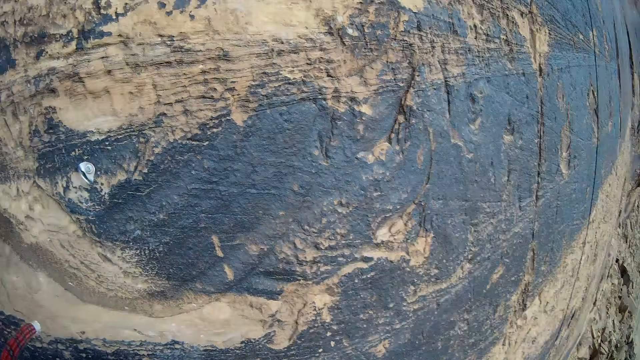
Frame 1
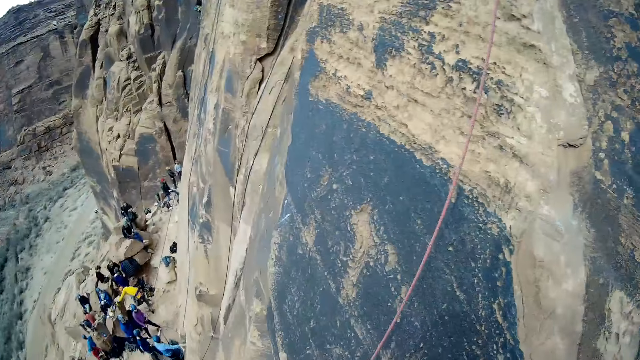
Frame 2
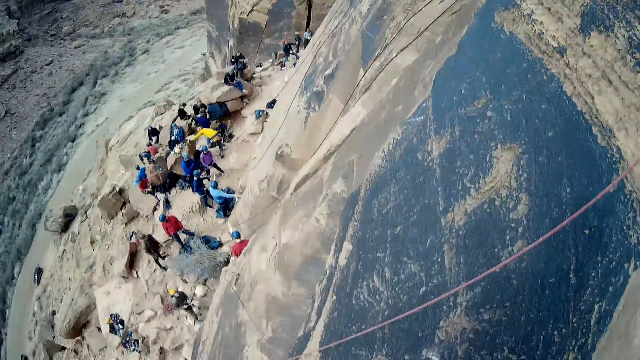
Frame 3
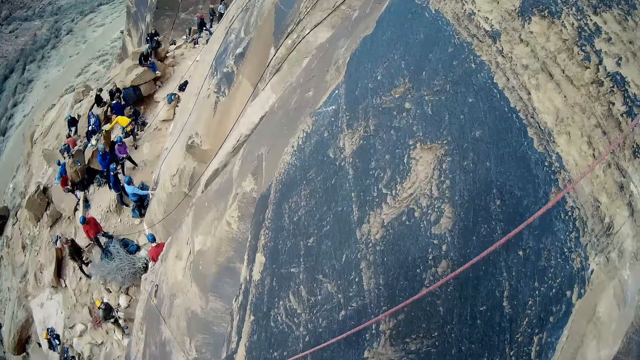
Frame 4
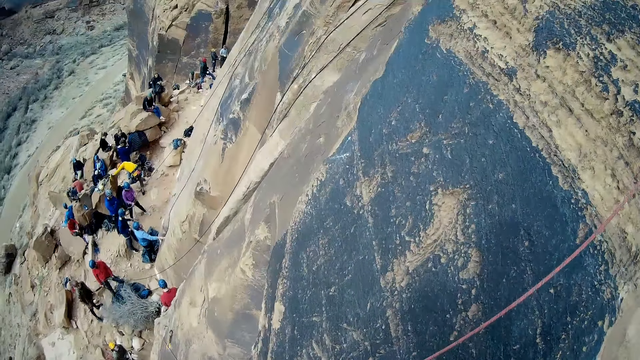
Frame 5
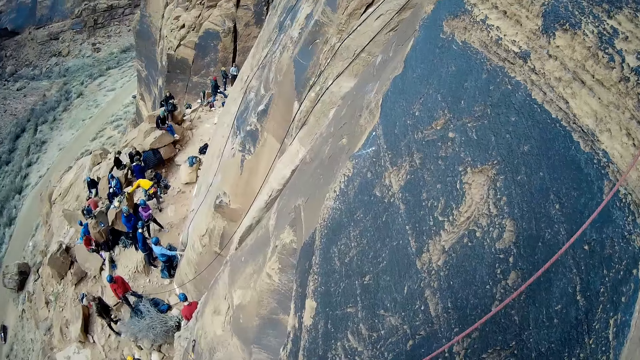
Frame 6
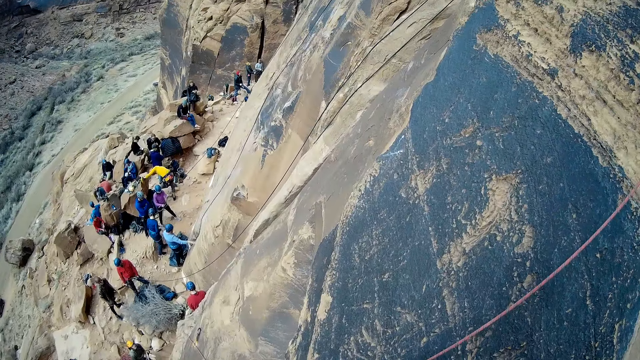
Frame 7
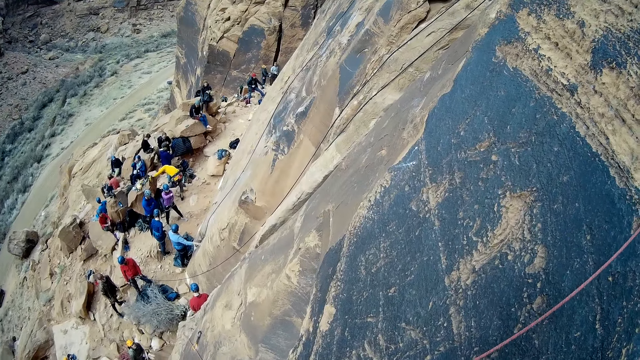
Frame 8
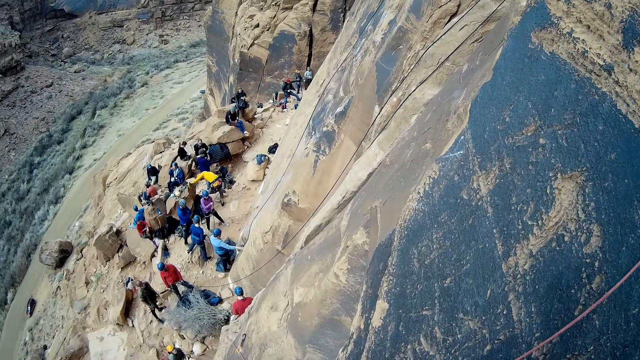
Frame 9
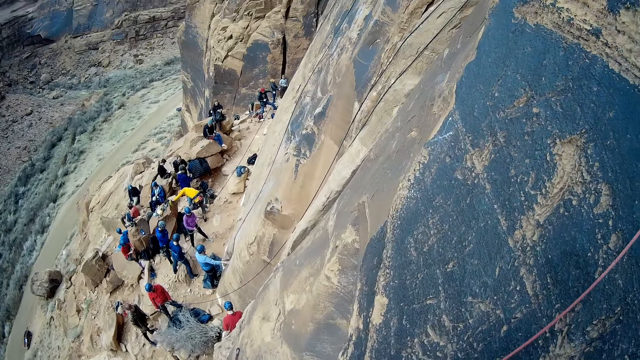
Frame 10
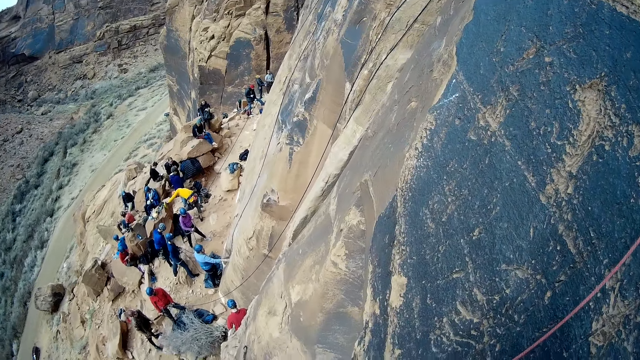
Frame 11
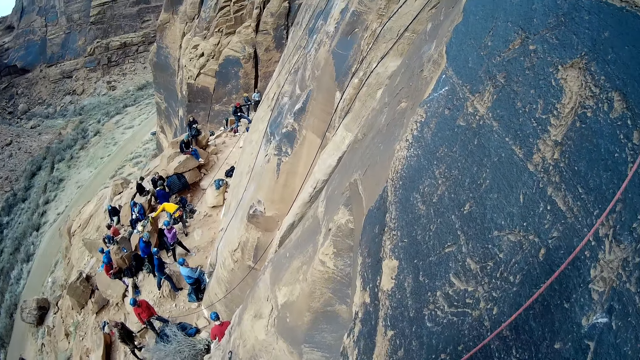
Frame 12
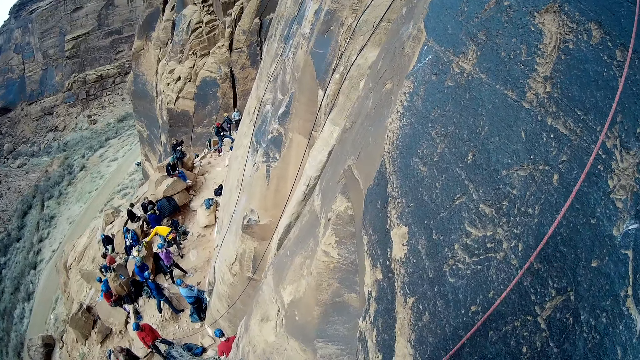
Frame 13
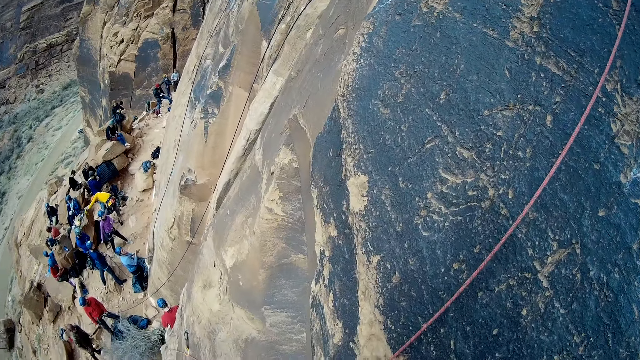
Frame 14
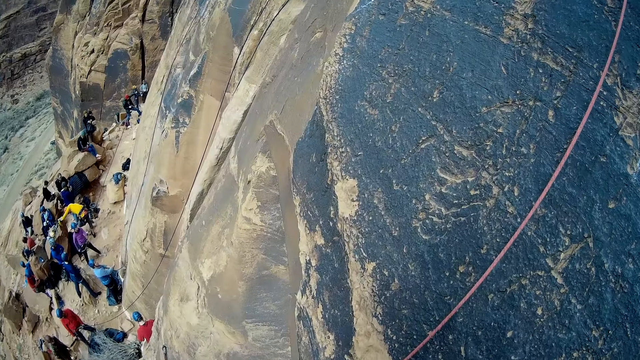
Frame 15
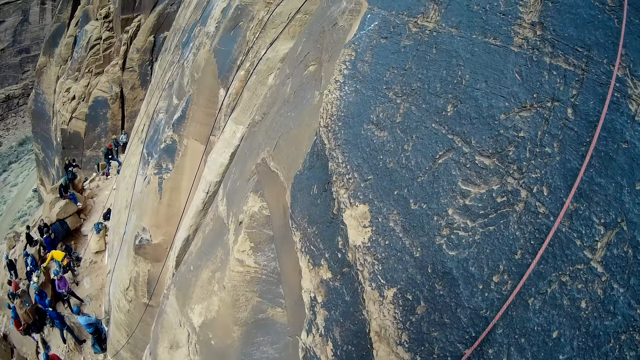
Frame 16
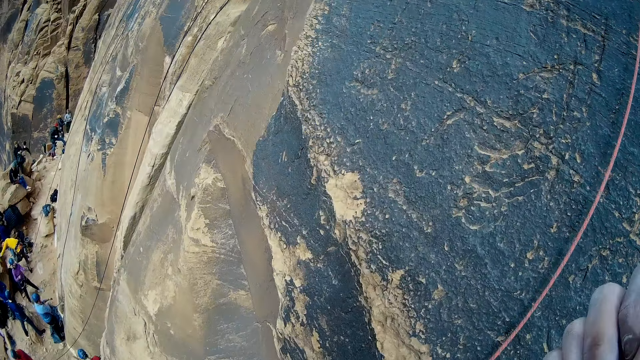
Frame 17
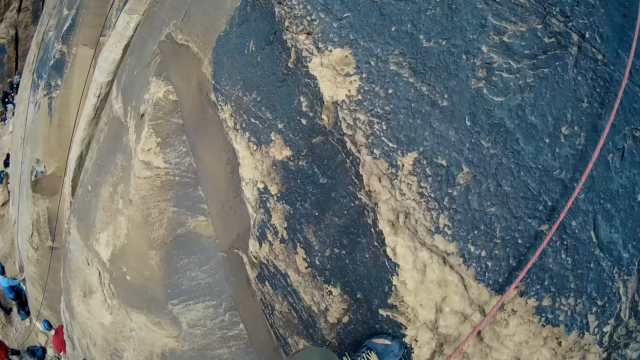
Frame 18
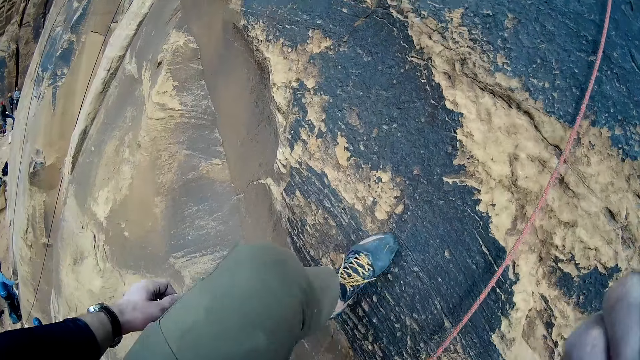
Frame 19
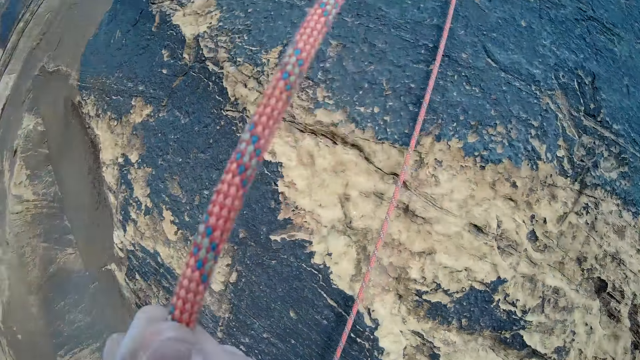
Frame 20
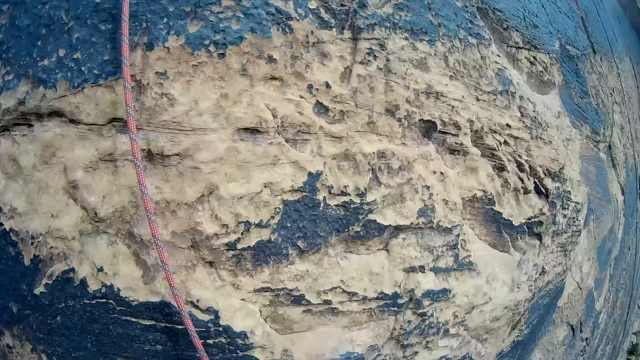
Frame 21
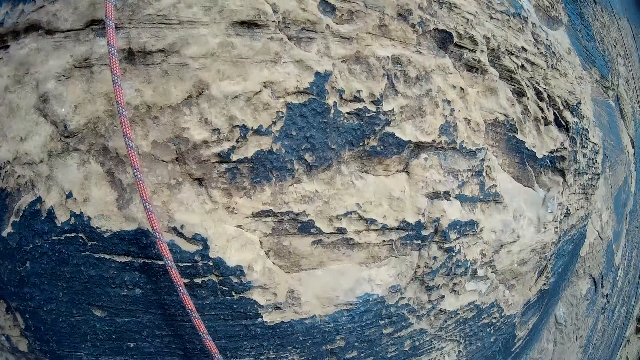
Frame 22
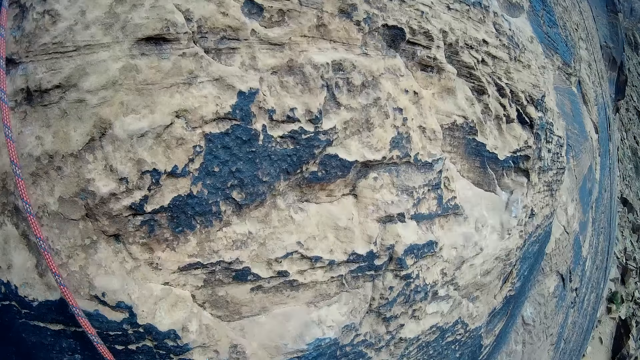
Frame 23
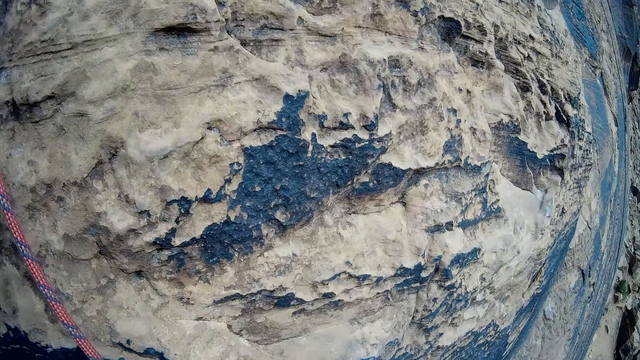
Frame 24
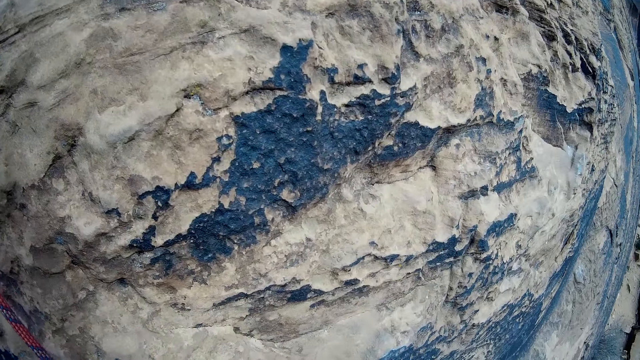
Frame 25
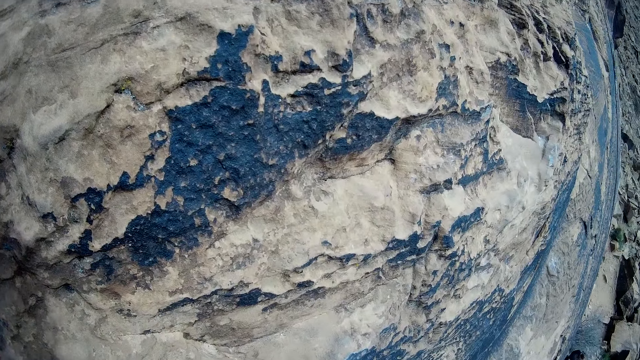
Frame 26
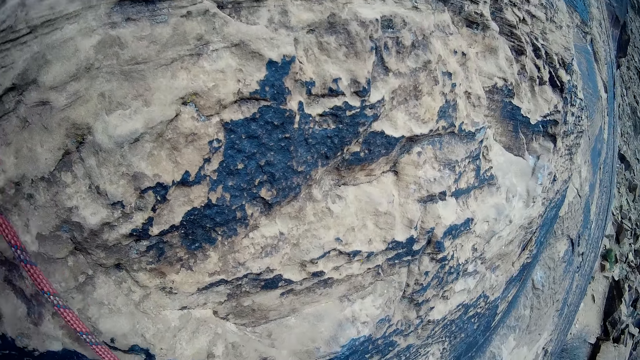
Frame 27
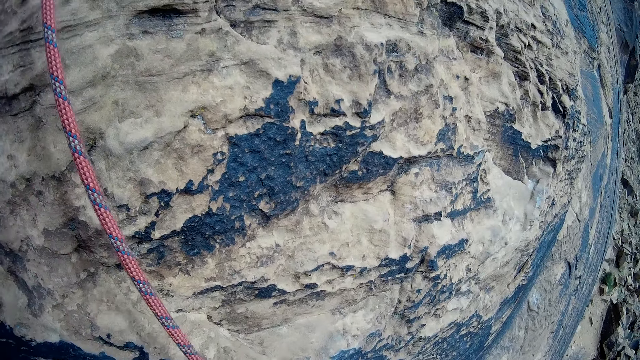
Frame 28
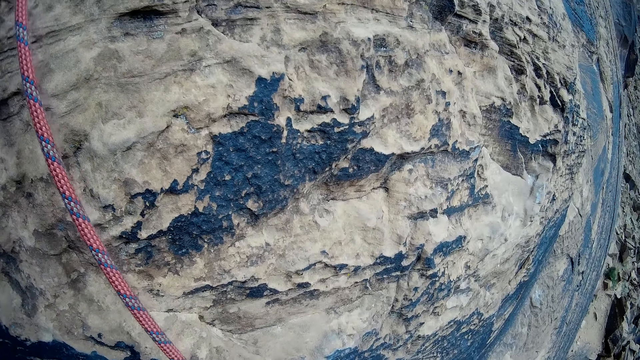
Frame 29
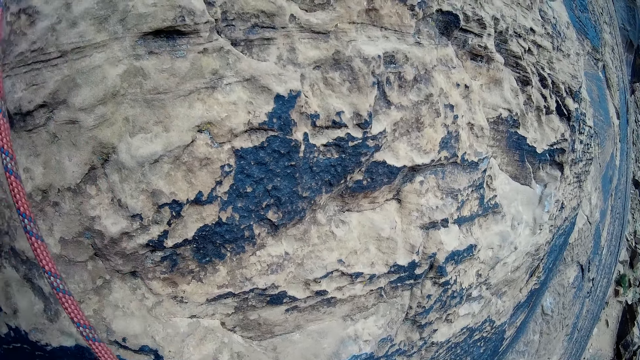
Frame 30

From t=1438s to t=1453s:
The camera wearer touches the climbing rope.

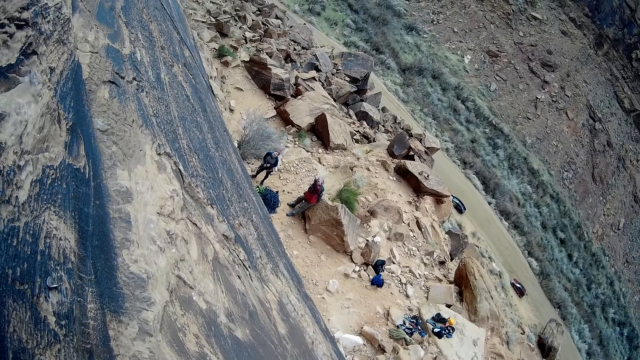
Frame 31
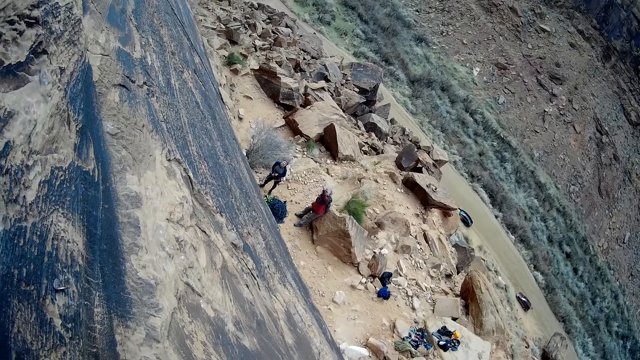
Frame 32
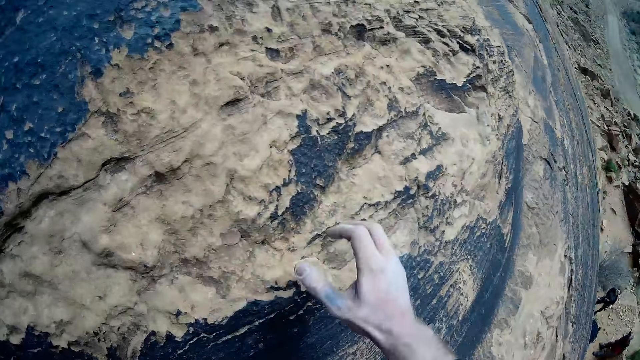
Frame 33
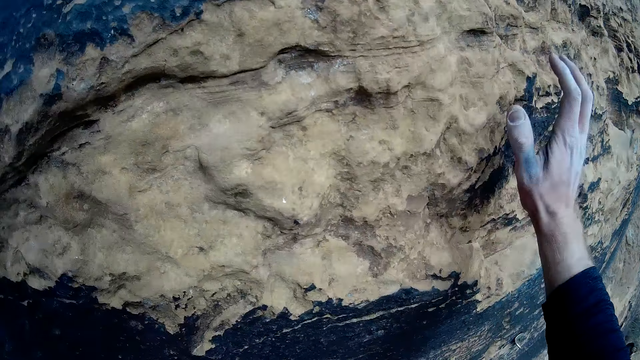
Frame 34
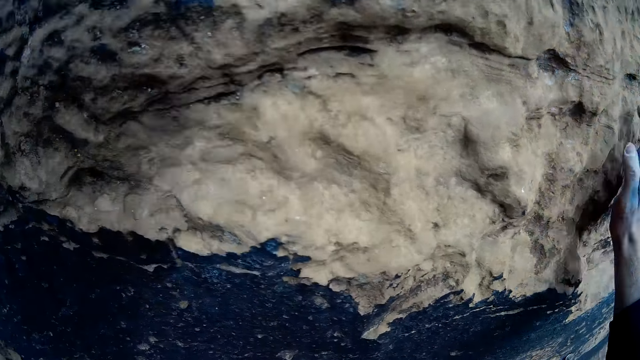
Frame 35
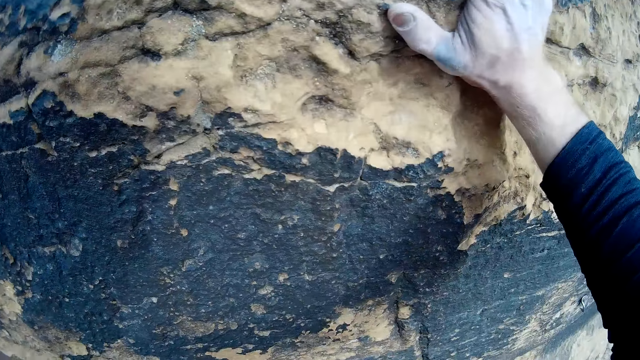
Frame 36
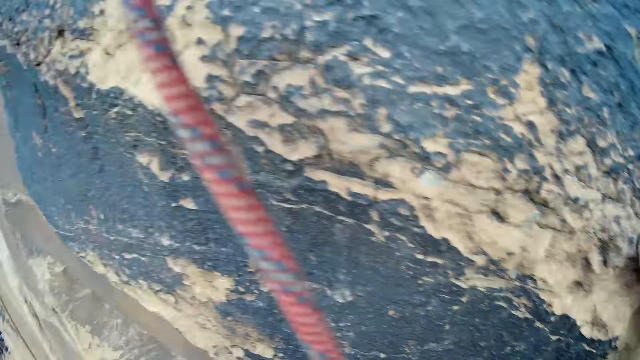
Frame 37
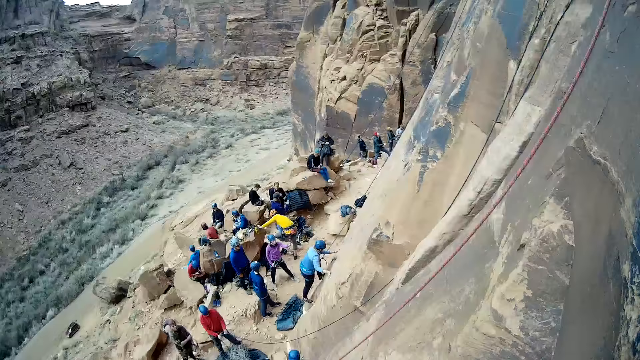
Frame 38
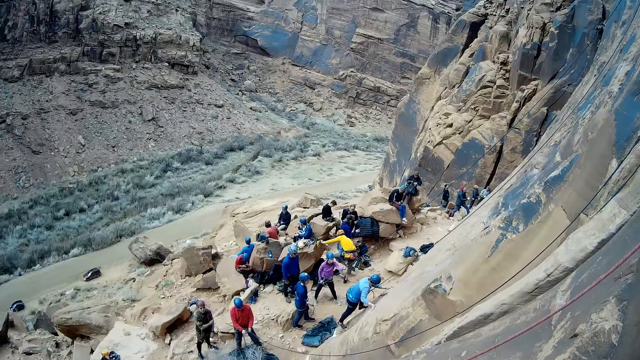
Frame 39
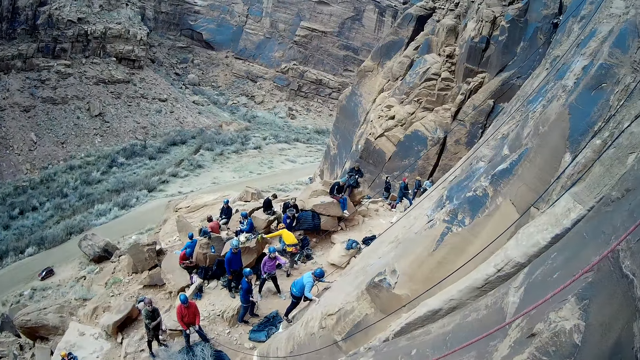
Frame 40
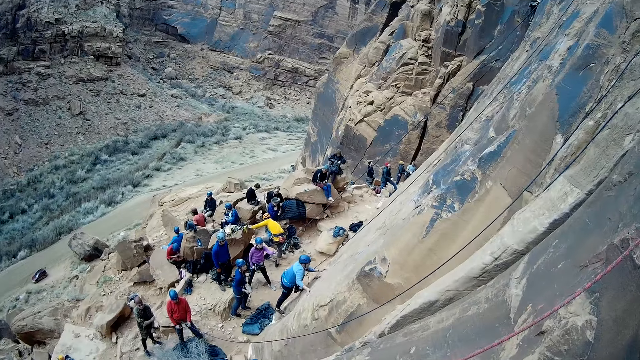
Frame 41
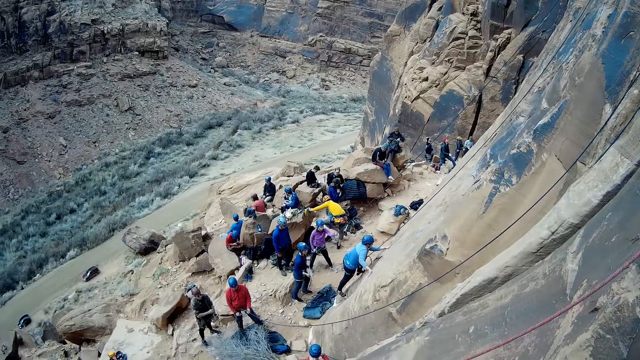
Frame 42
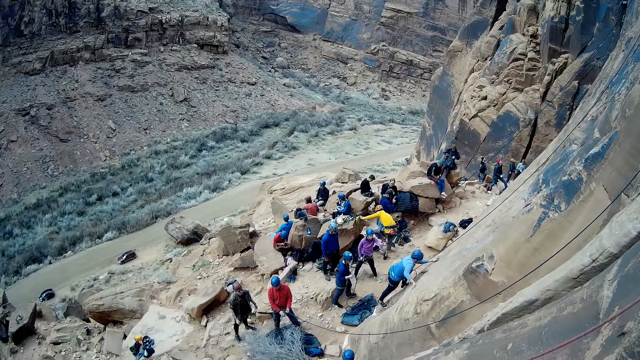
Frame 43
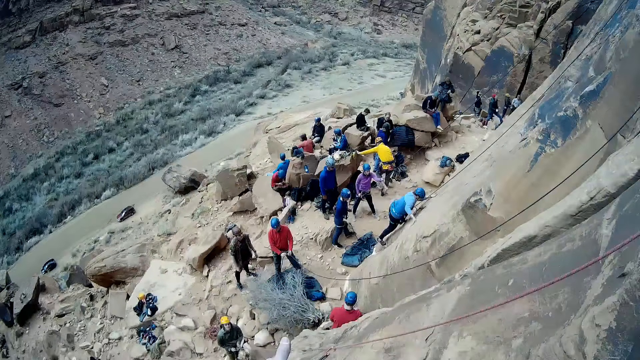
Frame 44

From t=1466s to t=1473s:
The camera wearer touches the rock.
